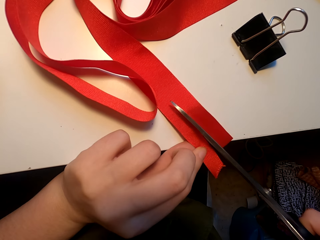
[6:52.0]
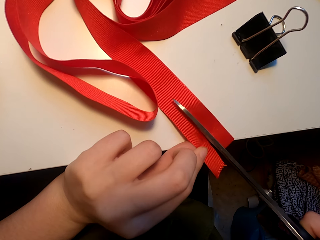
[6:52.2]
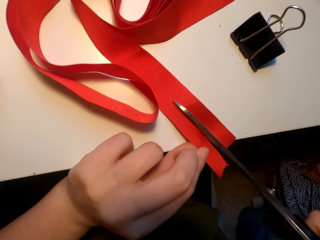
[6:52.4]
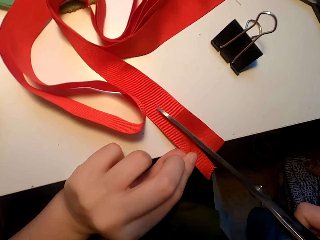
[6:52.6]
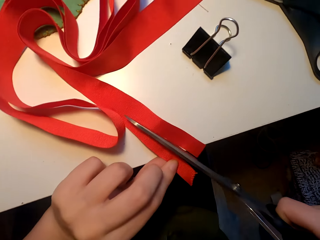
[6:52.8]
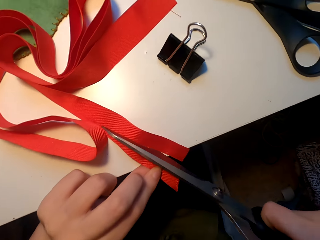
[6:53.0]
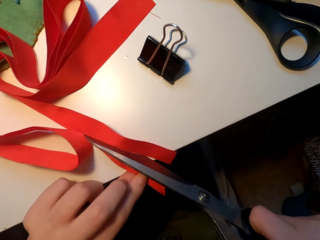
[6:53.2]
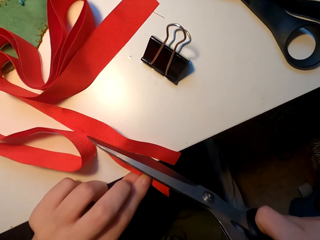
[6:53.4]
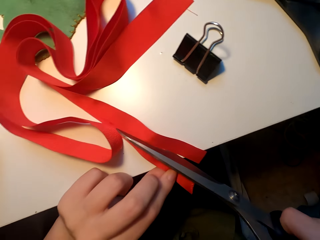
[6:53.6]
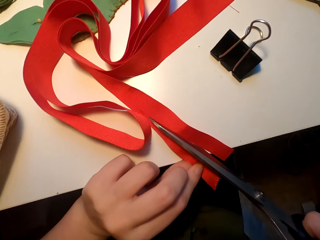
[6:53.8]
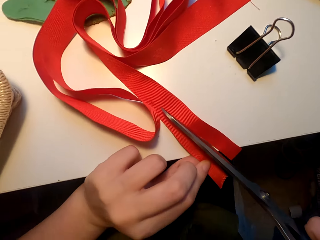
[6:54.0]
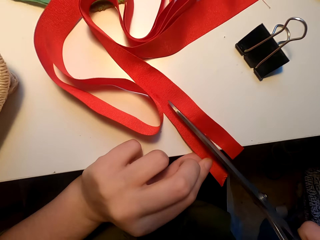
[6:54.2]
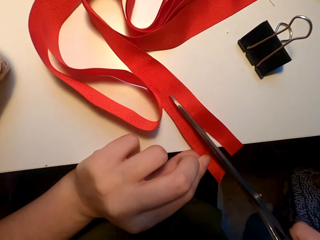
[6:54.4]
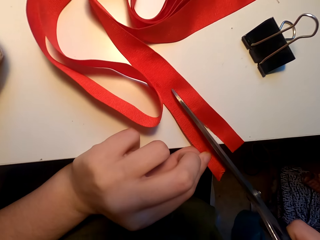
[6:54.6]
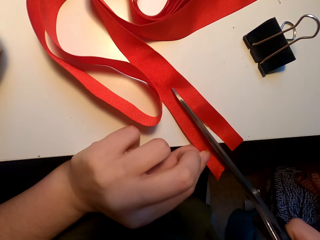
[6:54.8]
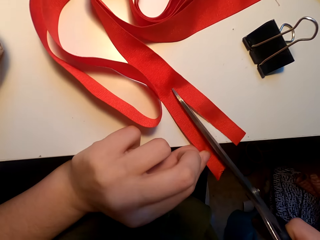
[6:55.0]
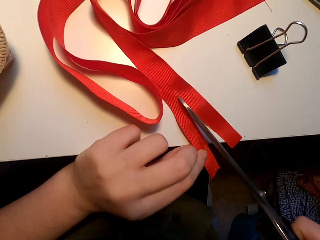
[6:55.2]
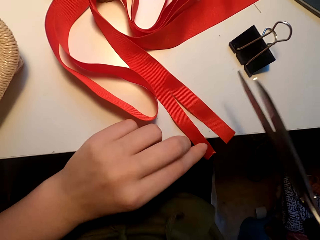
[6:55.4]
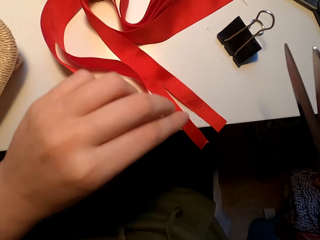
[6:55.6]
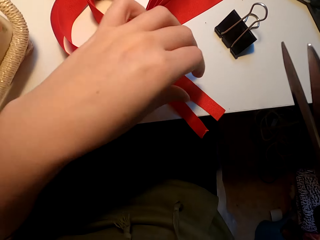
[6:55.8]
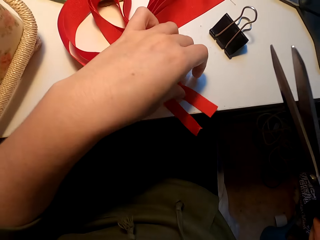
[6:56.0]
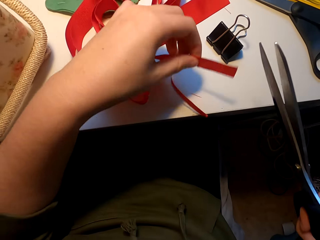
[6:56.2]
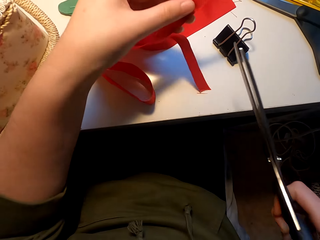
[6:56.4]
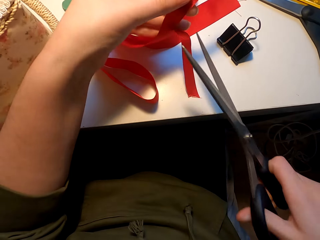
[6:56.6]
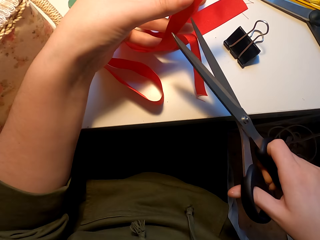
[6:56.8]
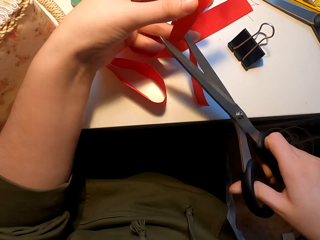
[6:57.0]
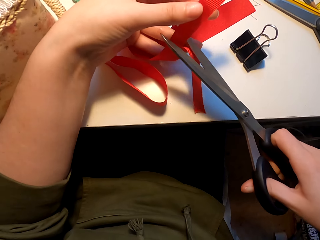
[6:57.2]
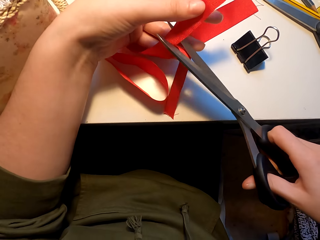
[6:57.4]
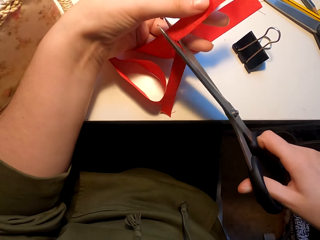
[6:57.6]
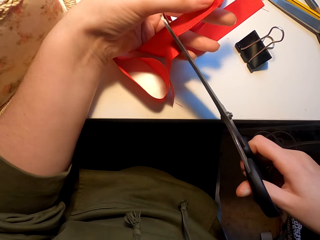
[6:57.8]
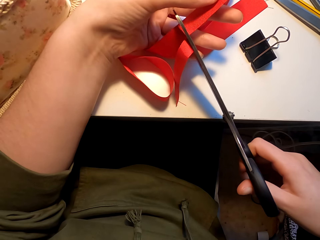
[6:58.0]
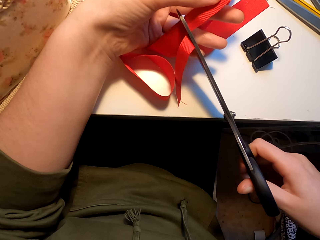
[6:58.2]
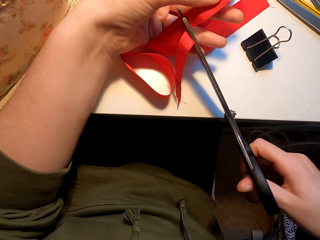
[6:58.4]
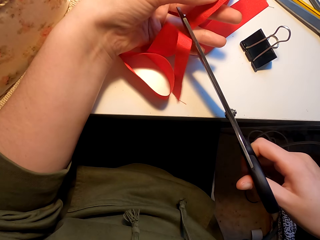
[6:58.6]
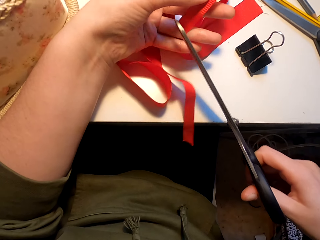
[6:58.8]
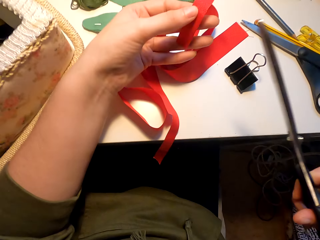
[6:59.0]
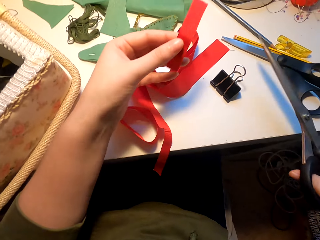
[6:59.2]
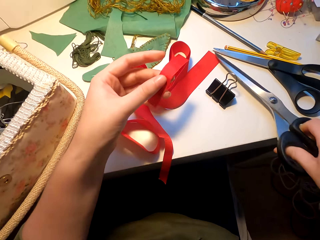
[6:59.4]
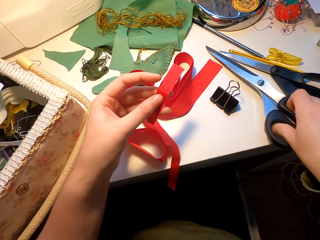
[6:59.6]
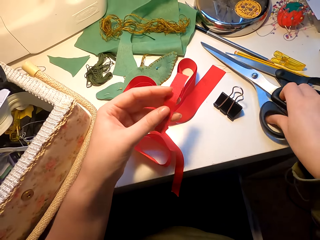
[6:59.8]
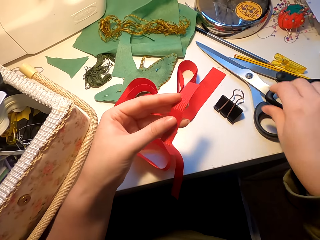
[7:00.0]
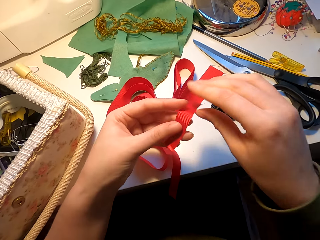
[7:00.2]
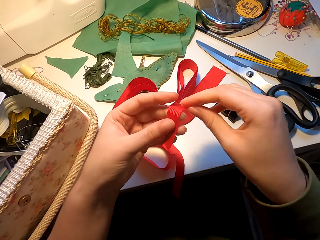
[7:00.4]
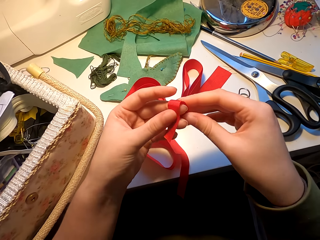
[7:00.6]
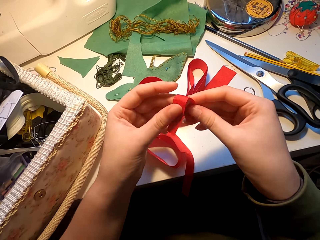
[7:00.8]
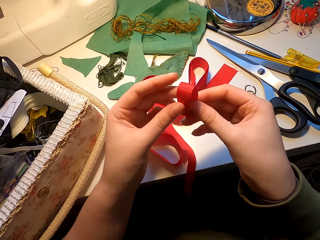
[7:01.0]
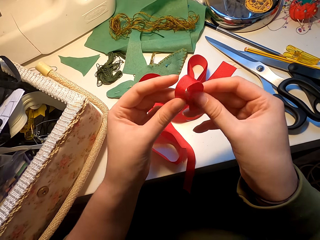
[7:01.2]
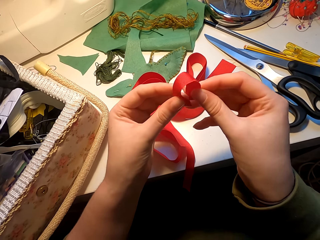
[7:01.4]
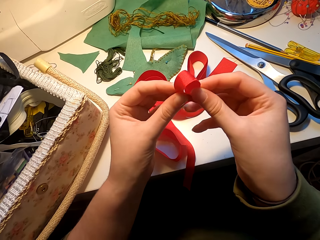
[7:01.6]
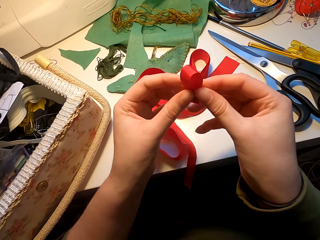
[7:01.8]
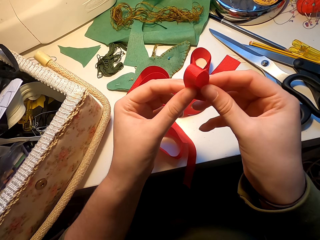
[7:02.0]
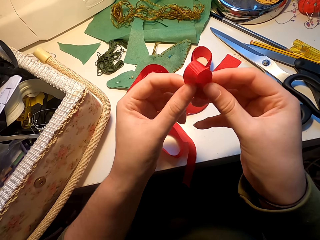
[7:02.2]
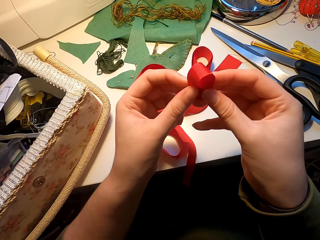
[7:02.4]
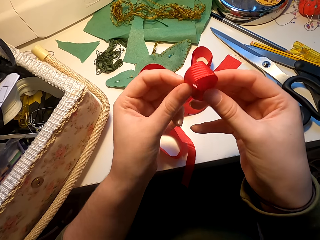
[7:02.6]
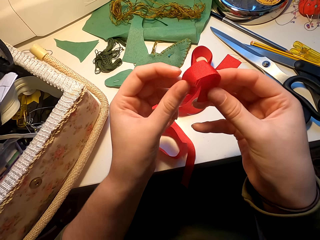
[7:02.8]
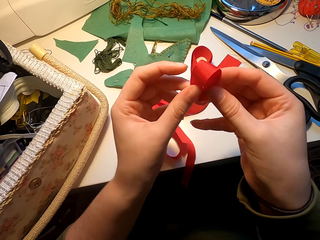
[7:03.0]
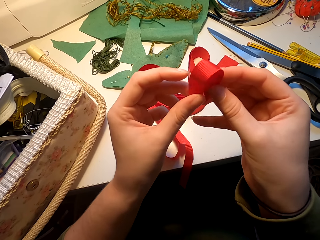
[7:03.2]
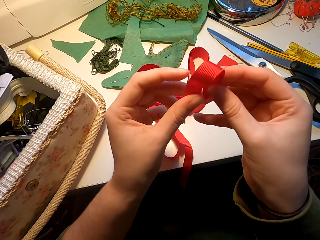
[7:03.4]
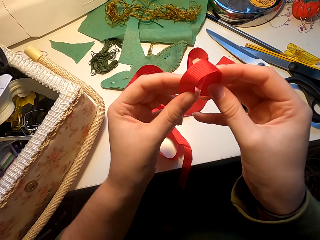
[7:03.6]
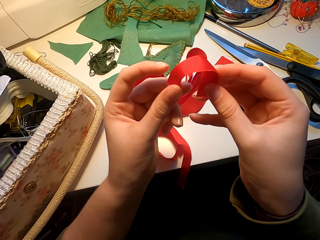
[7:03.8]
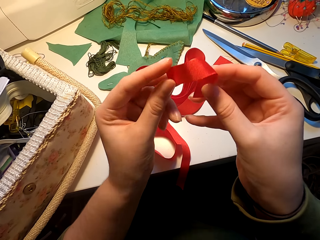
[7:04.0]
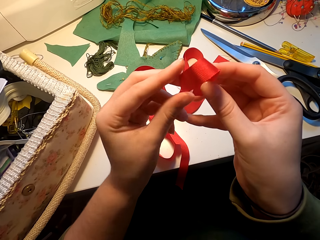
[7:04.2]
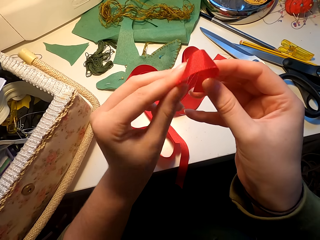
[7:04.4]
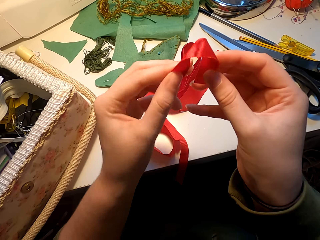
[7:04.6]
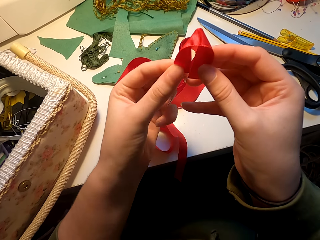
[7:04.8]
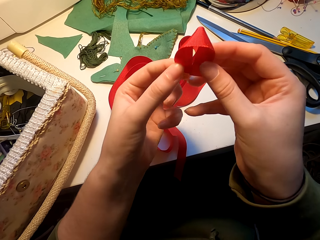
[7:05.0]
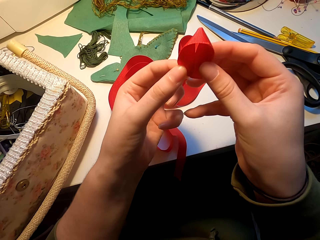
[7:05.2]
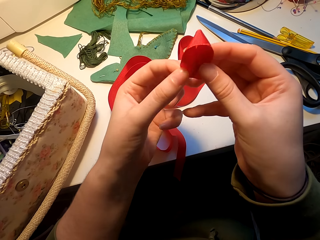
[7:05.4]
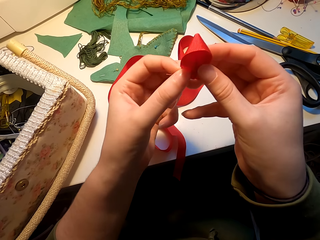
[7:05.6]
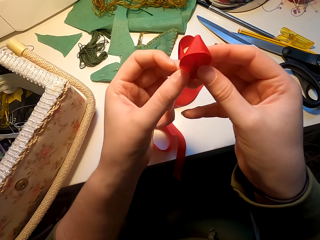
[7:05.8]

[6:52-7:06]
The camera wearer turns the flower. They cut the flower with the scissors. They place the scissors on the table. They fold a piece of the ribbon.

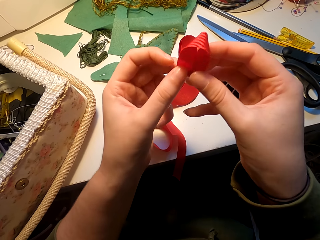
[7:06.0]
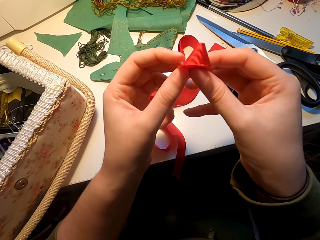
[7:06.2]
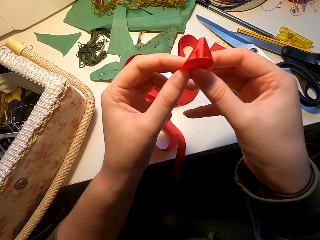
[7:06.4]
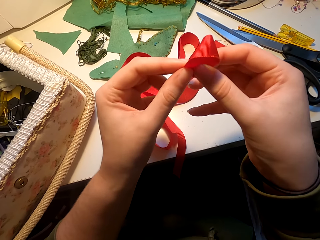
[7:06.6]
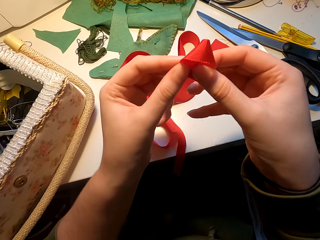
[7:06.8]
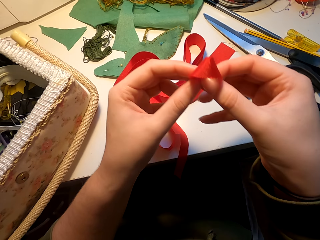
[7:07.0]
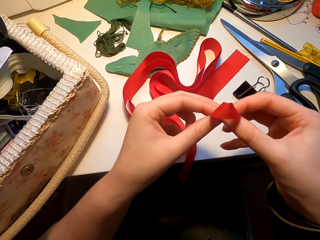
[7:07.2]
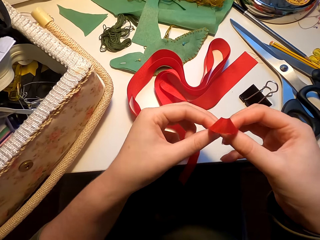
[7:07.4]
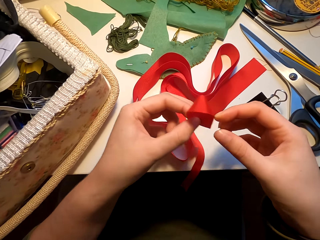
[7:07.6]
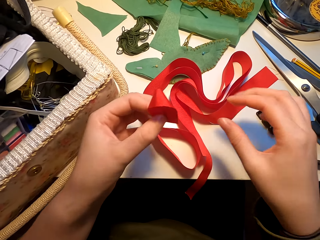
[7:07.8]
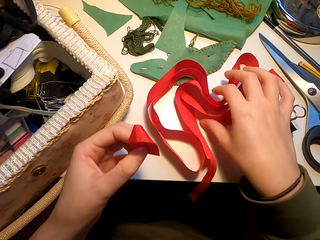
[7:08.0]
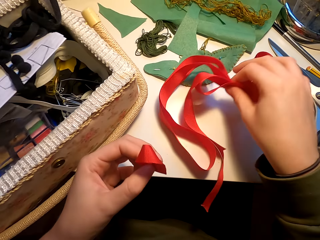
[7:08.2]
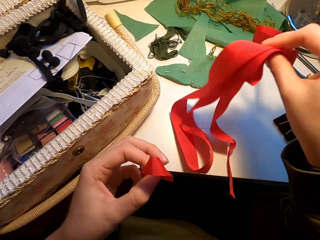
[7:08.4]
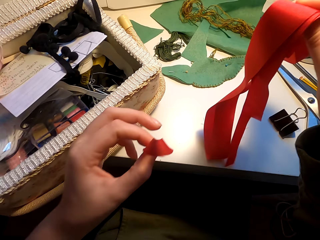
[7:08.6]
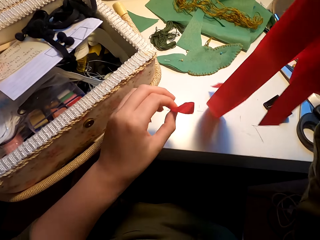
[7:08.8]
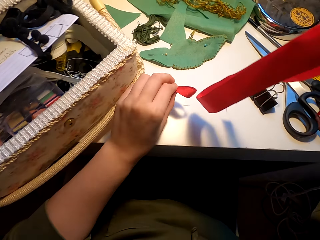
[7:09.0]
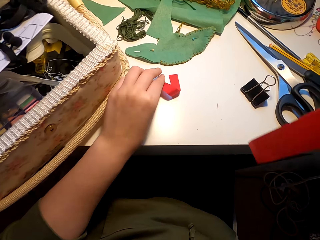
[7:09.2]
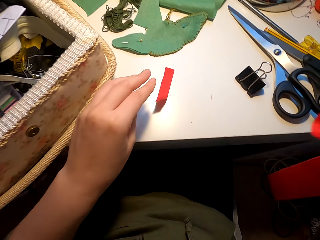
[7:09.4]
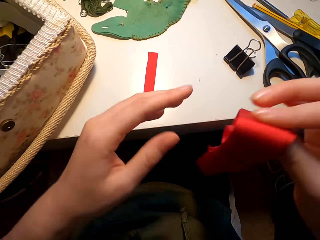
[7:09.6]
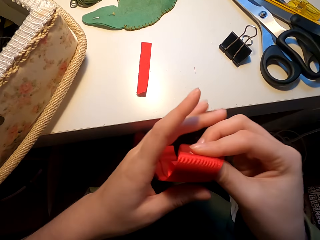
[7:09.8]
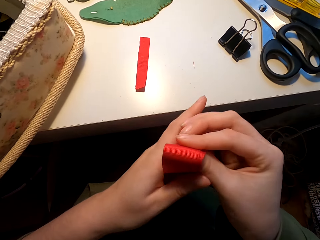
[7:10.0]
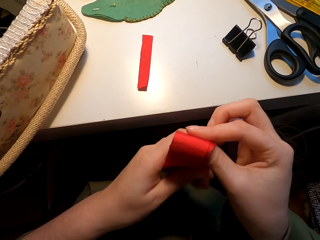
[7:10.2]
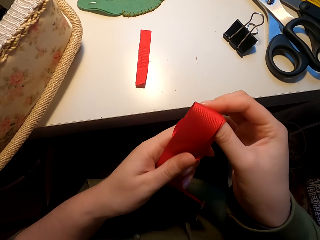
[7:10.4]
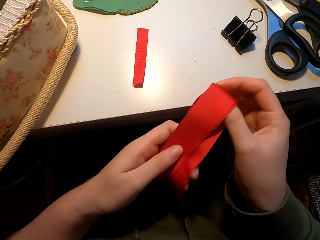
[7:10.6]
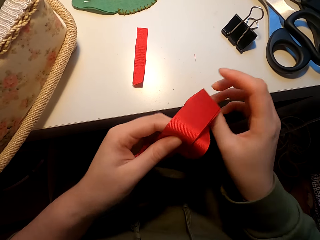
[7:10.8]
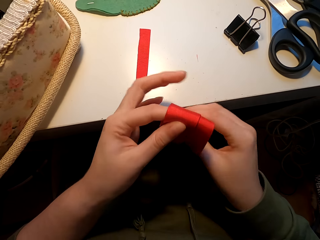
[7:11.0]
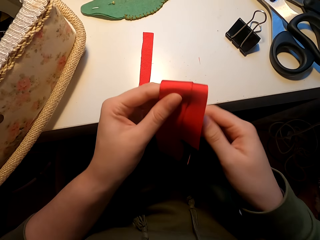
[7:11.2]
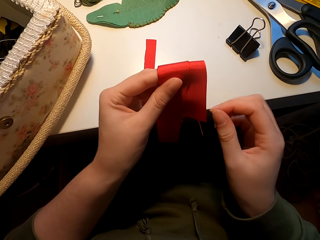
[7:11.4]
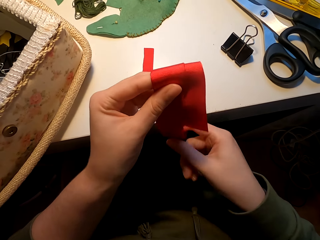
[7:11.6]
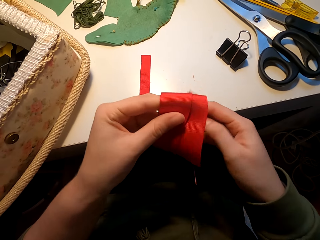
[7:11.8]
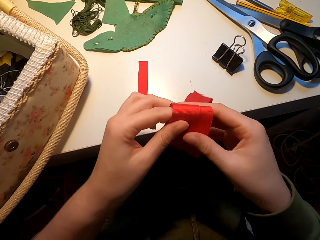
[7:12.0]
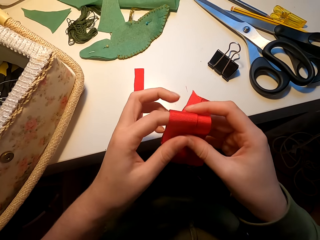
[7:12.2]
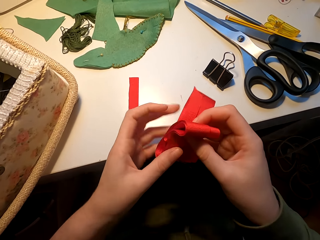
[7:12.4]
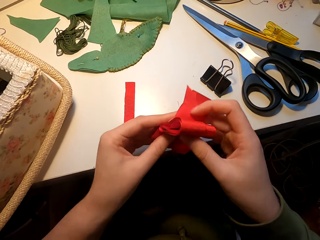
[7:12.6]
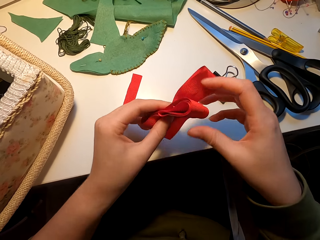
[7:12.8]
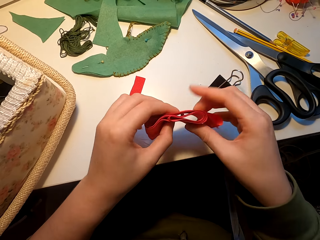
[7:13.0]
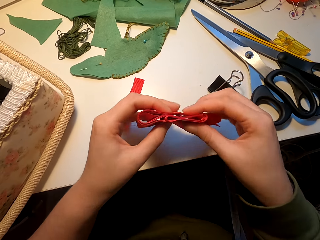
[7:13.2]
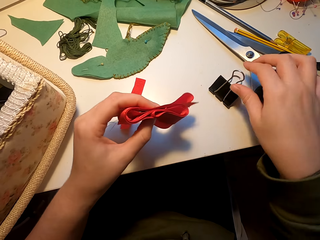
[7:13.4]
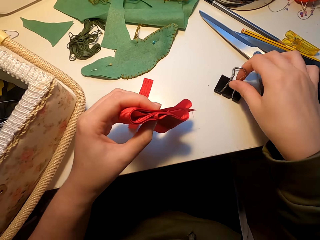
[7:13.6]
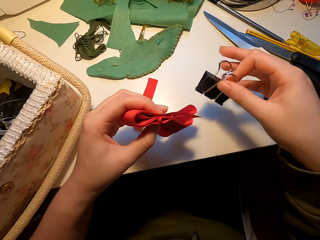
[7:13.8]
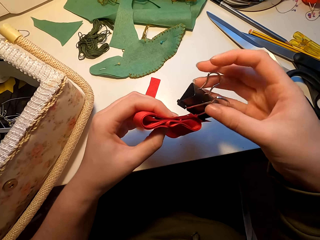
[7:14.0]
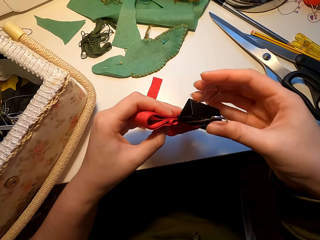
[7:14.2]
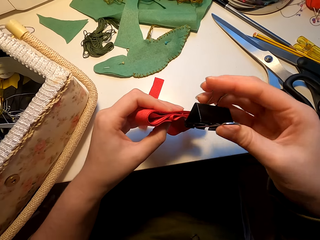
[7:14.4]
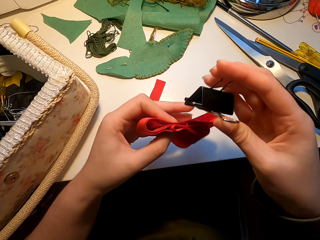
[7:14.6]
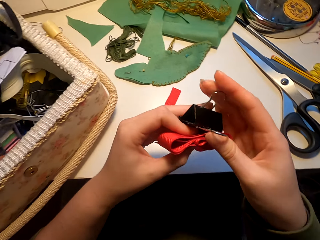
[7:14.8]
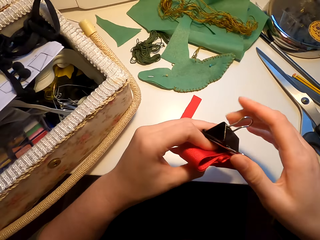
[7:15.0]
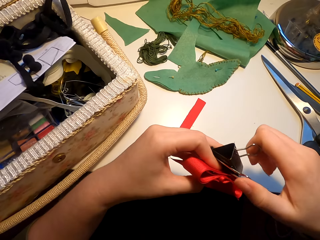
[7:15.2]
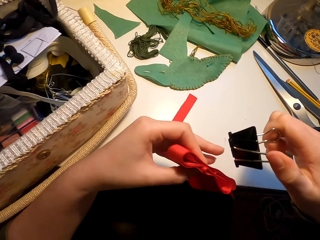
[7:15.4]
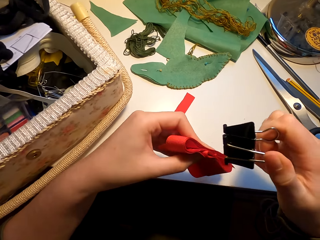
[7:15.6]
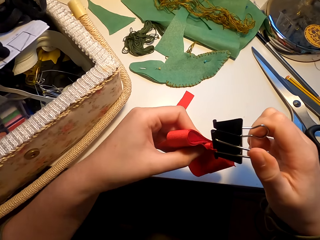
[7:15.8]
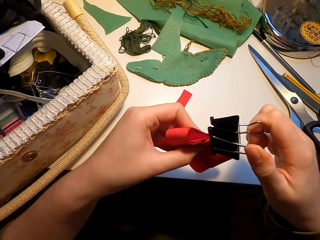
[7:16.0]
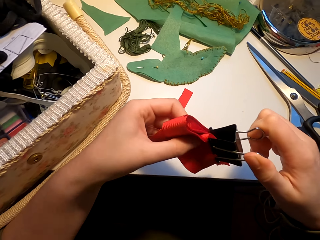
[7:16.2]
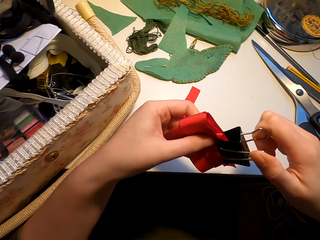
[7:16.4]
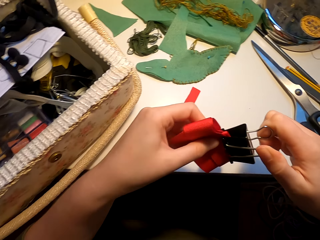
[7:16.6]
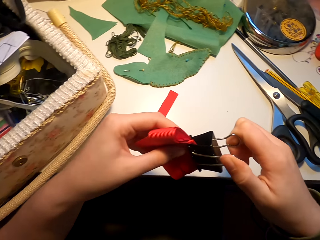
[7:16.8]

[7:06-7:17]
The camera wearer picks up the ribbon. They place a piece of the ribbon on the table. They fold the bigger ribbon. They hold the ribbon with a peg.
